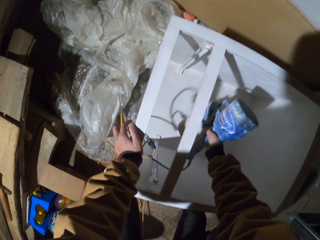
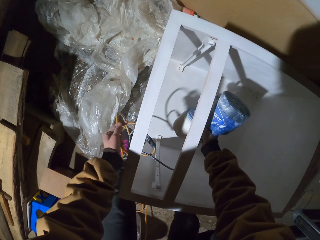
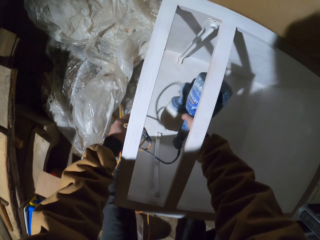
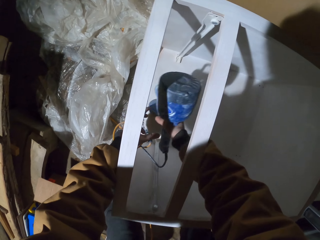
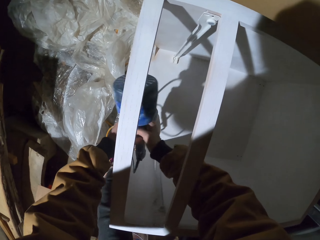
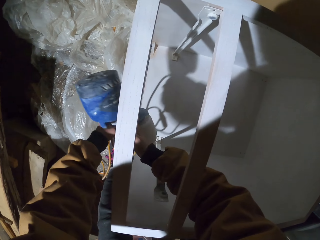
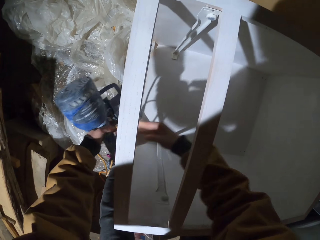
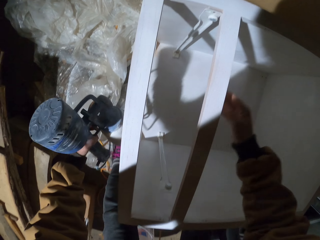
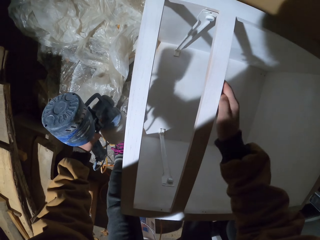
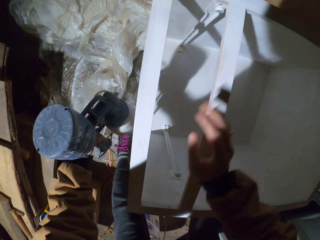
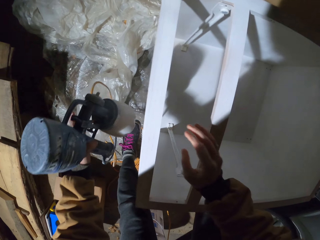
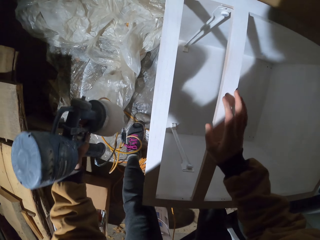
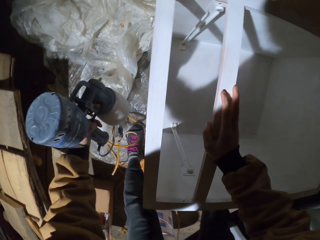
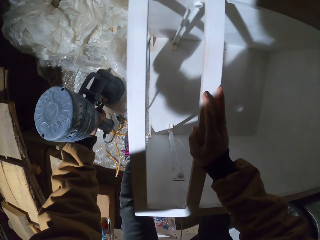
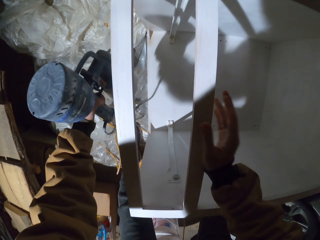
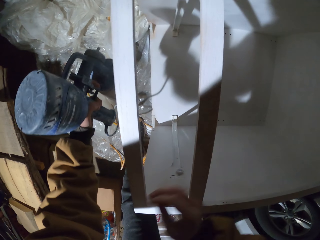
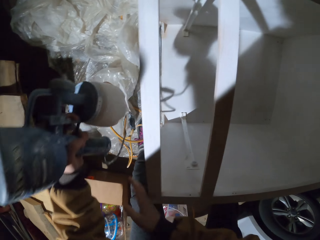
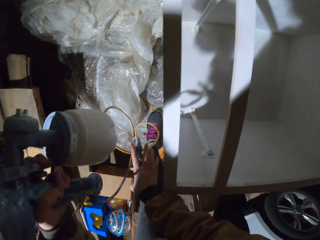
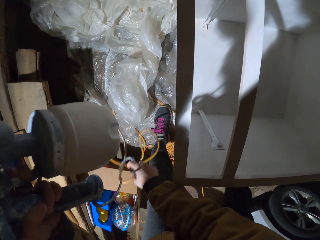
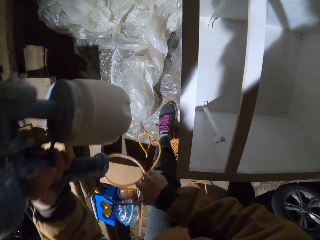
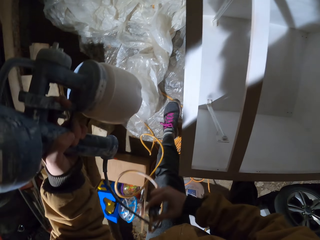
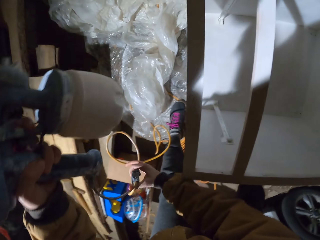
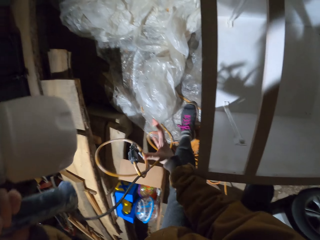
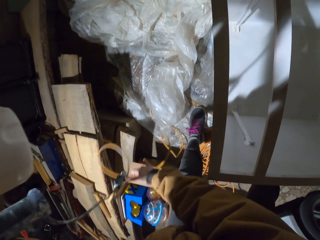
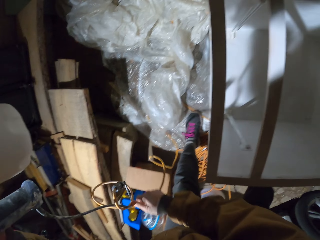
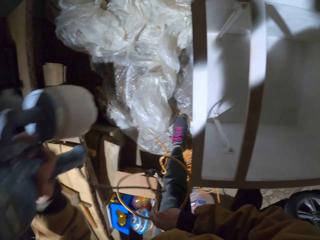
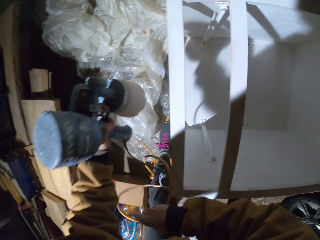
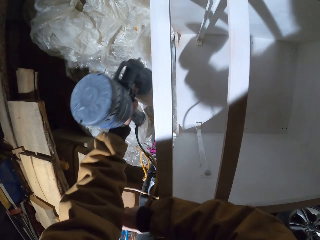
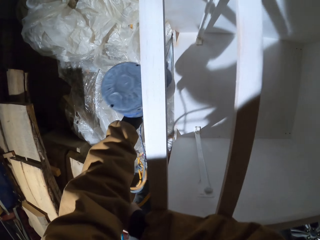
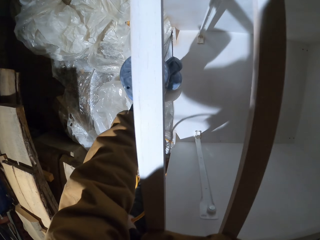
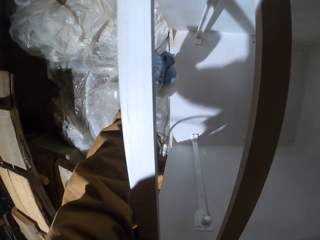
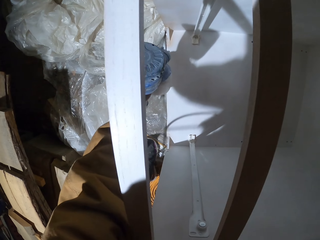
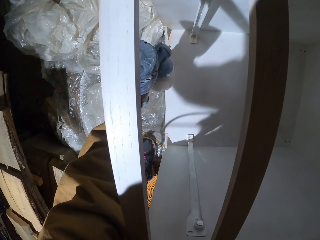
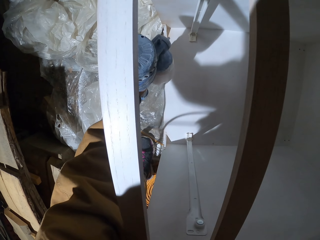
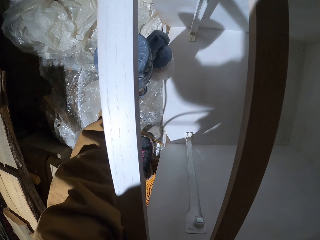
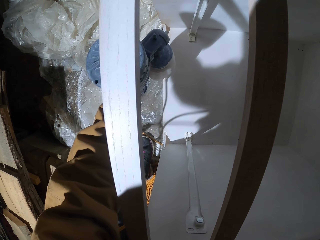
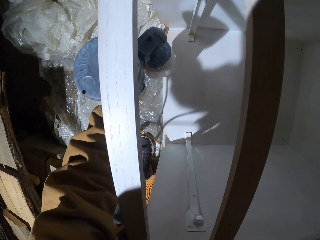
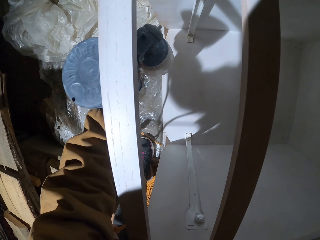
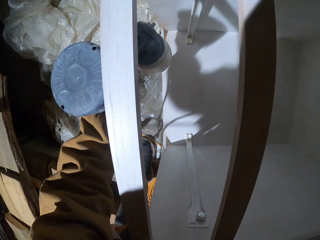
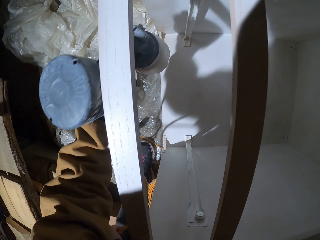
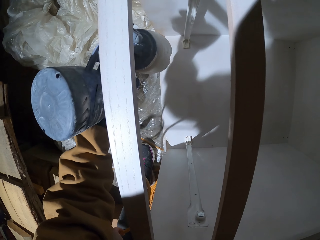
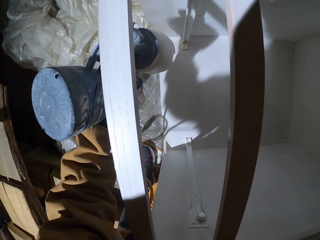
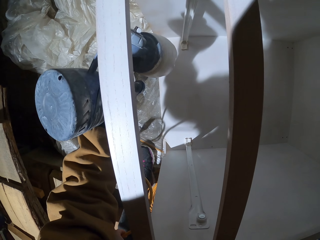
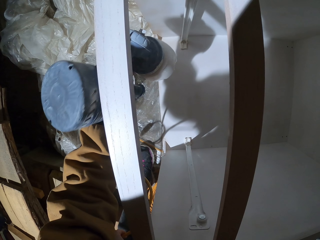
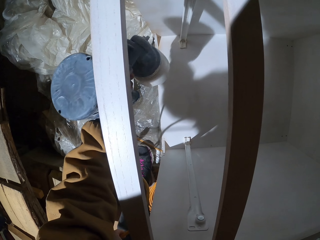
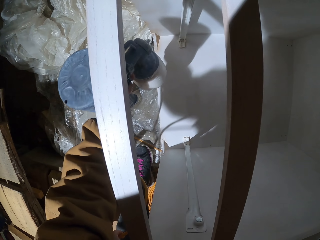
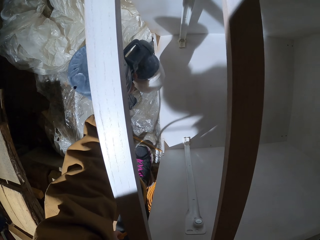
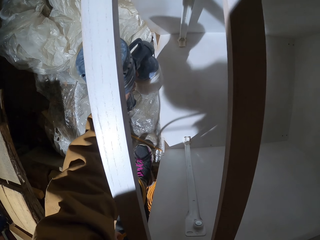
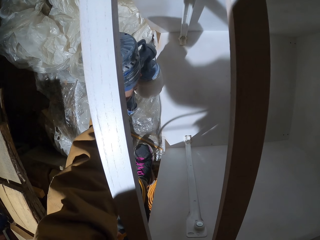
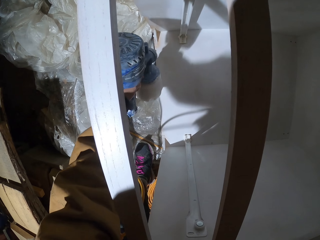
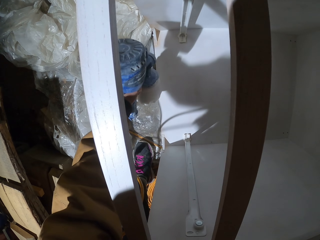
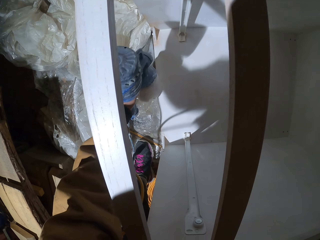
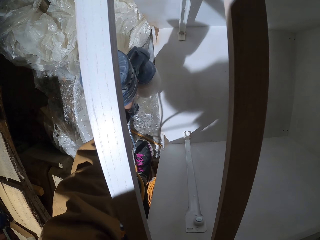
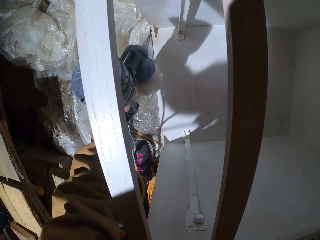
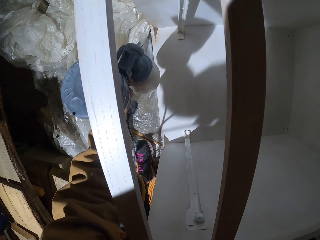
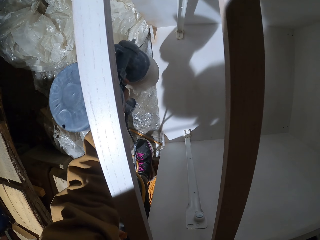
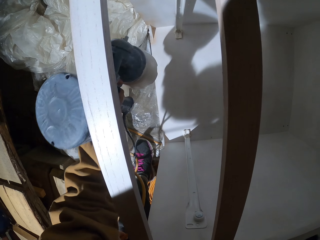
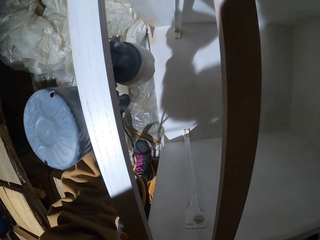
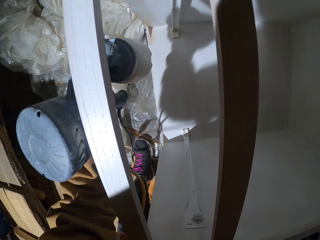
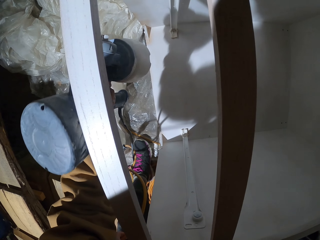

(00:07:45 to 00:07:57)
The camera wearer passes the spray gun to the left hand. They lift up the finish max. They hold the wire with the right hand. They pull up the cable. They spray paint on the wood with the paint spray gun.

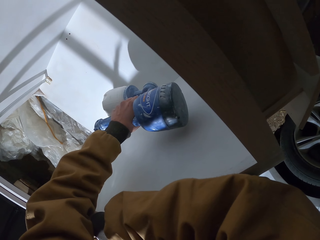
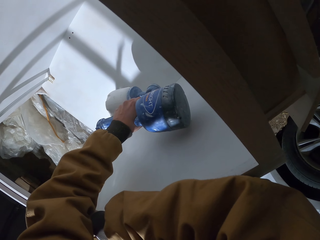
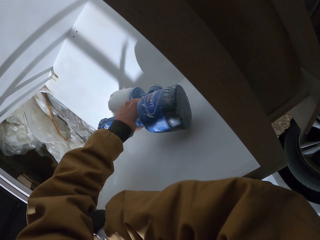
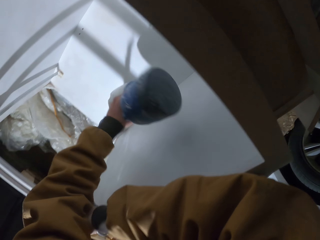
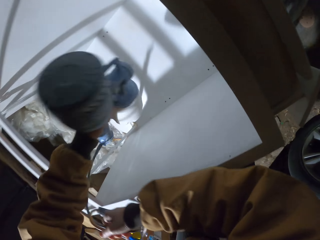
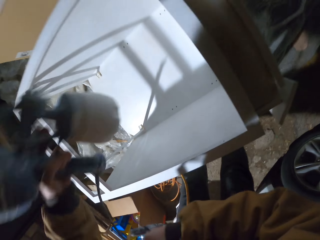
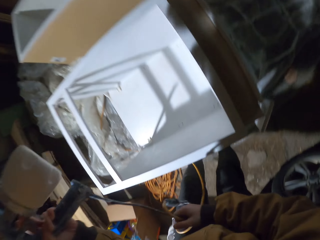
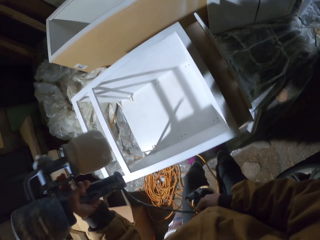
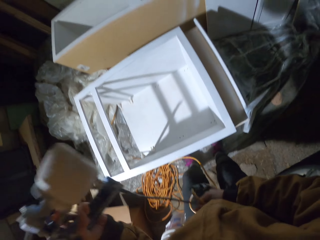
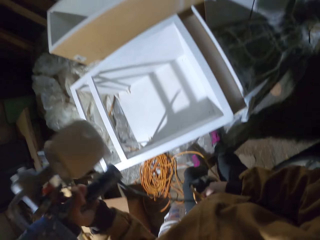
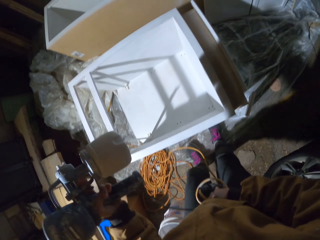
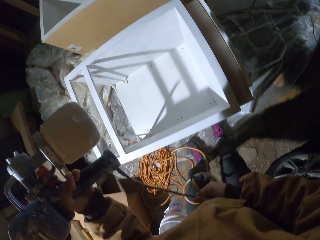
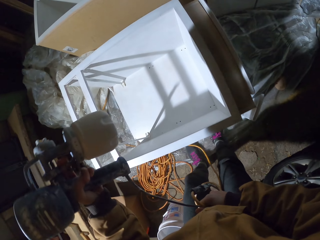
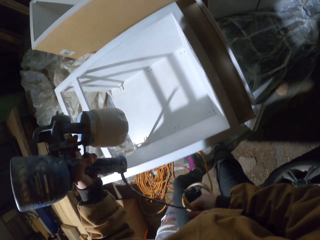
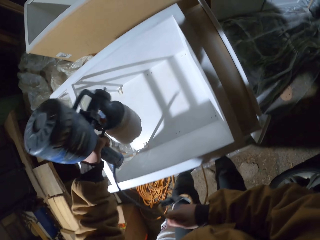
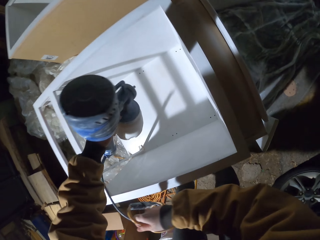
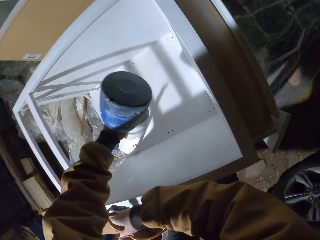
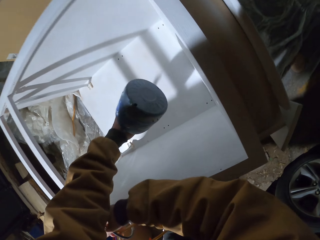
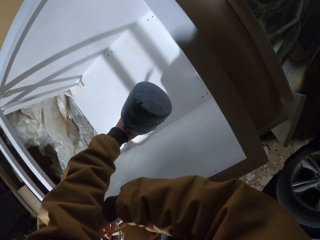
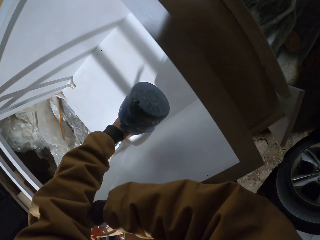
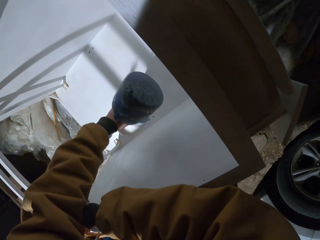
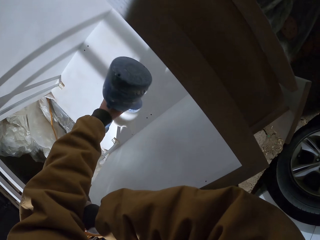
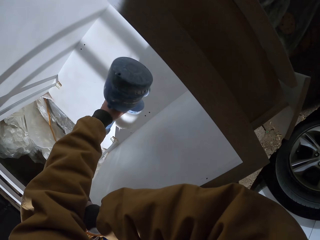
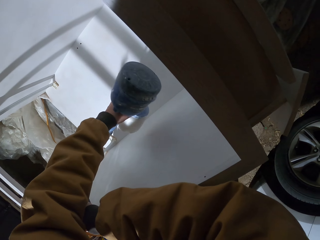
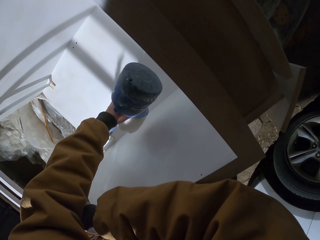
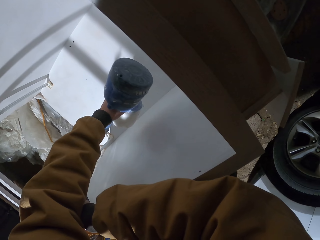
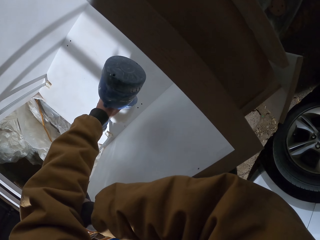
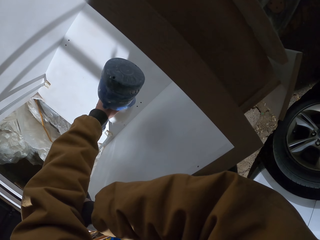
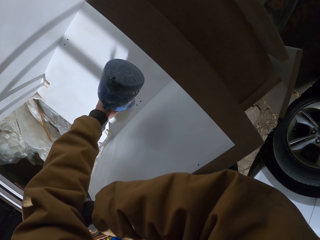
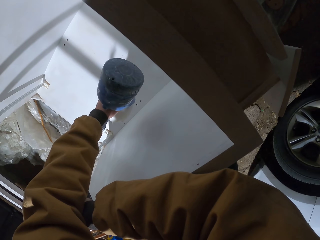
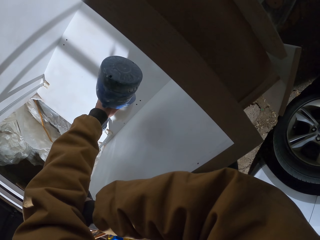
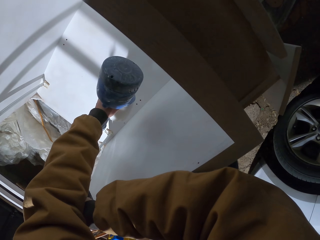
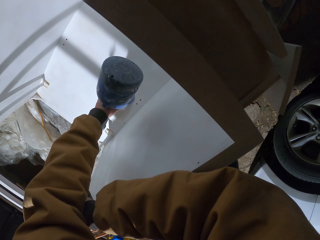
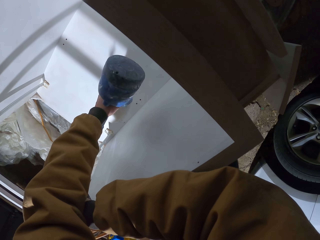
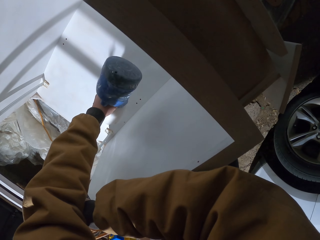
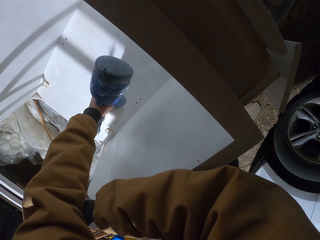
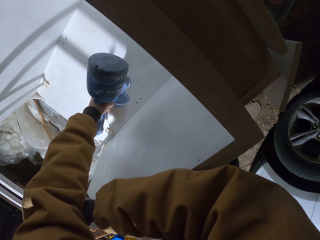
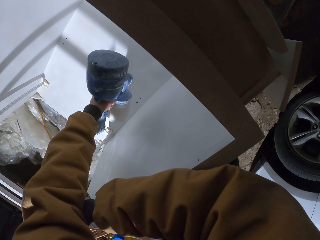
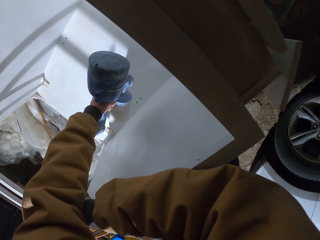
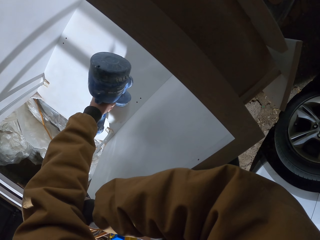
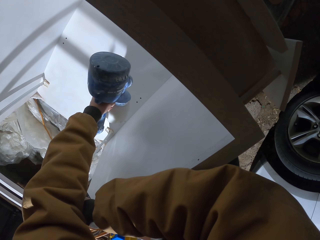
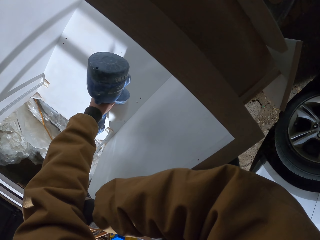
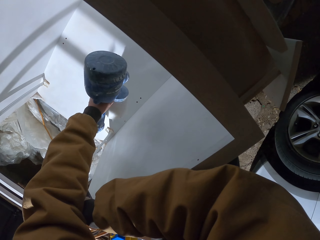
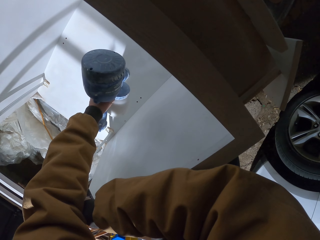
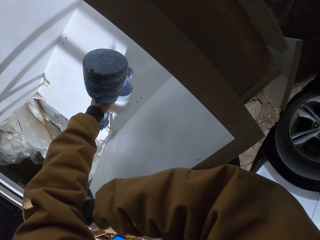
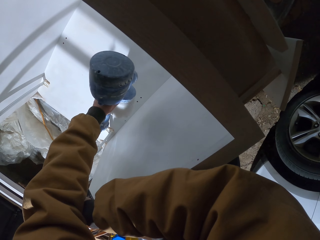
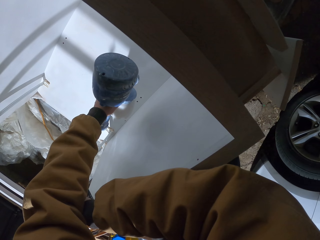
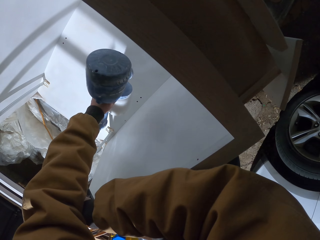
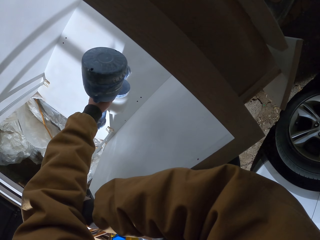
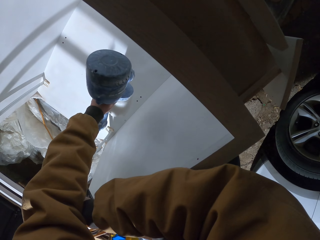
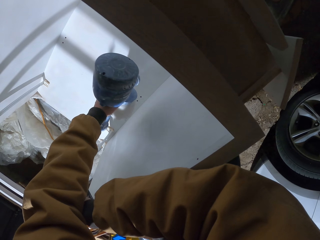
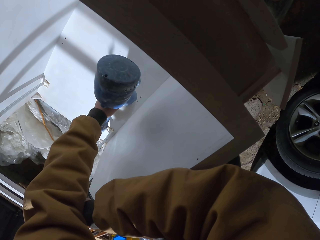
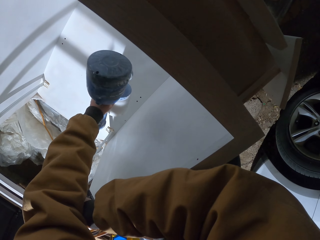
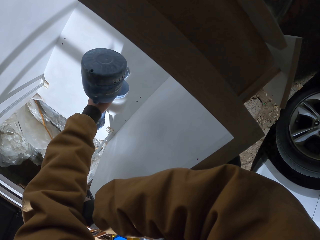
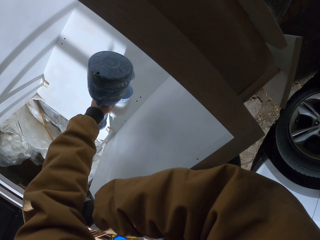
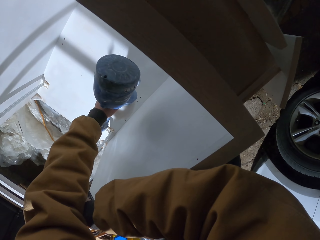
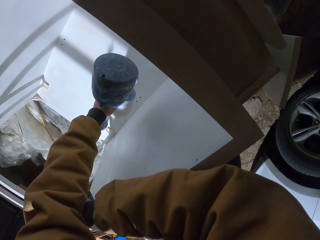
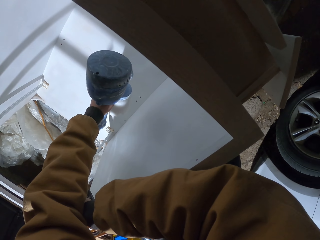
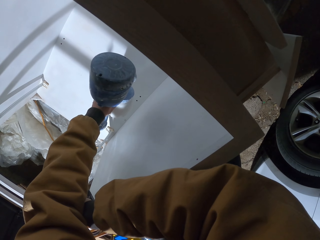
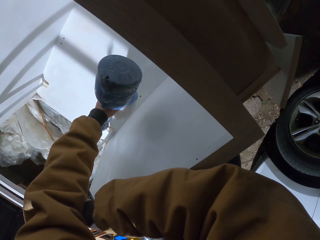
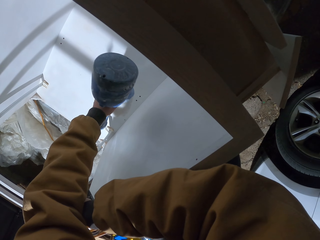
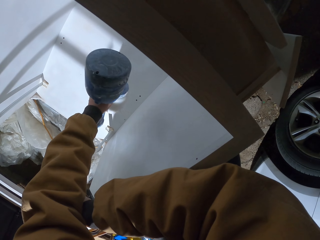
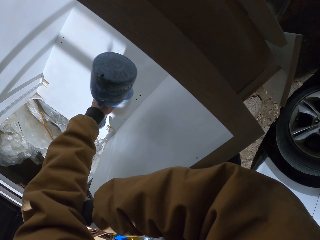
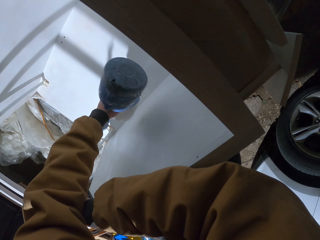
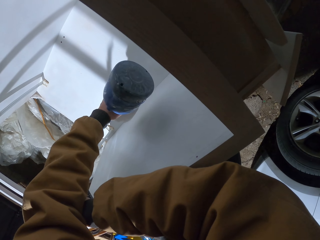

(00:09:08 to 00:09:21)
The camera wearer lifts up the finish max. They shake the finish max. They spray paint on the wood with the paint spray gun.
